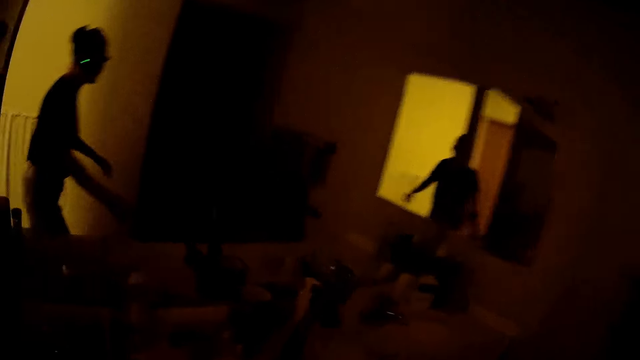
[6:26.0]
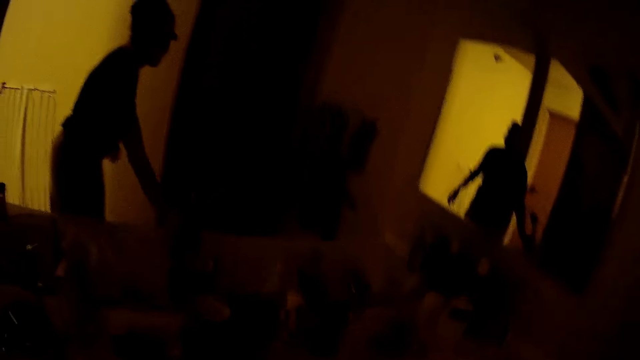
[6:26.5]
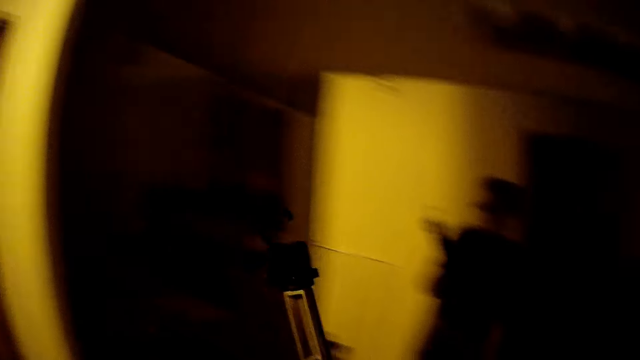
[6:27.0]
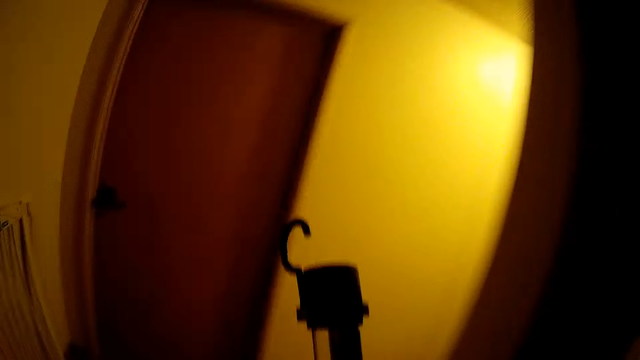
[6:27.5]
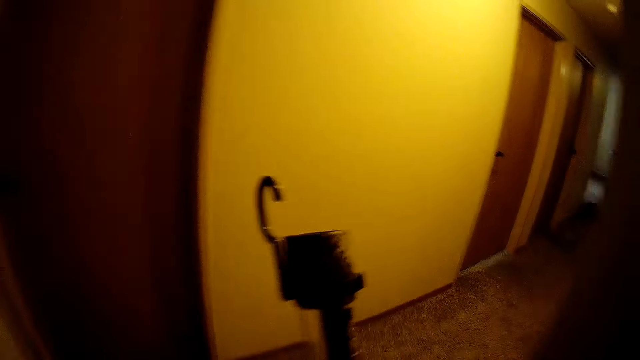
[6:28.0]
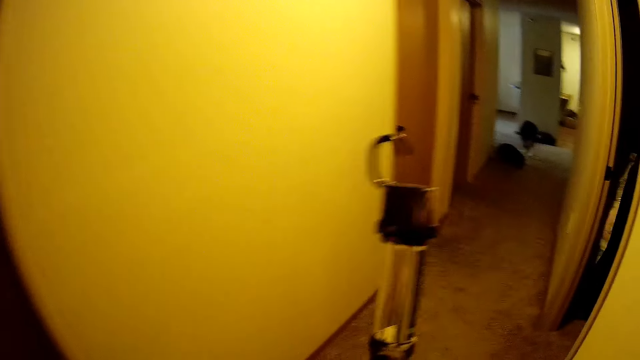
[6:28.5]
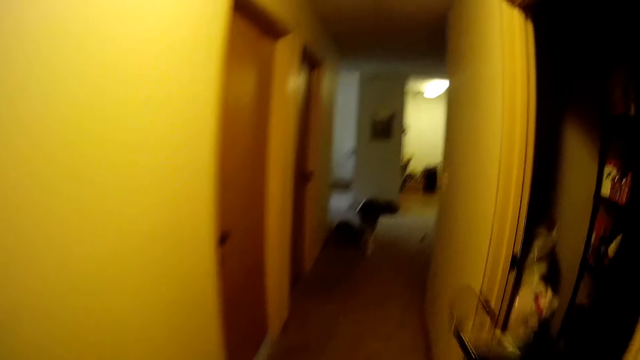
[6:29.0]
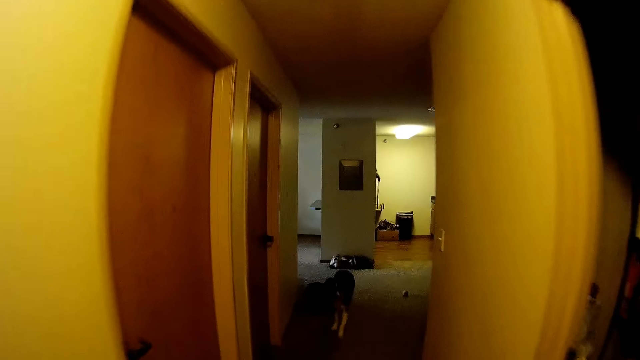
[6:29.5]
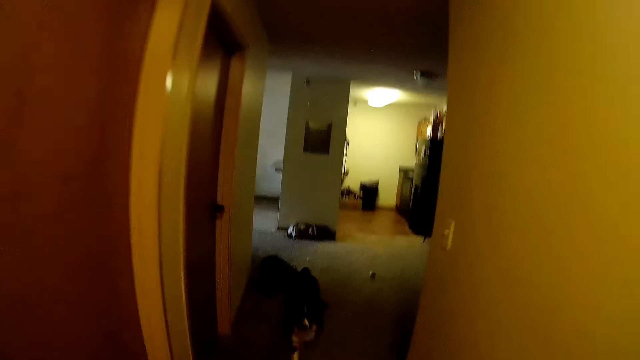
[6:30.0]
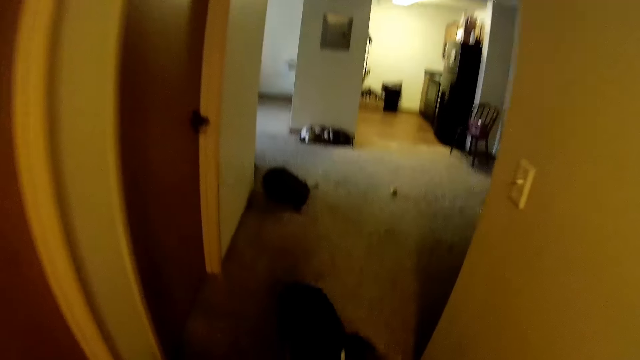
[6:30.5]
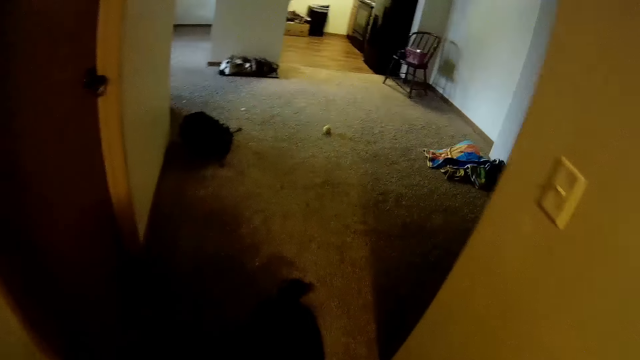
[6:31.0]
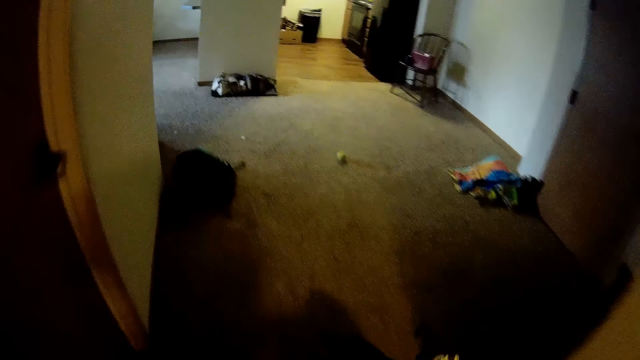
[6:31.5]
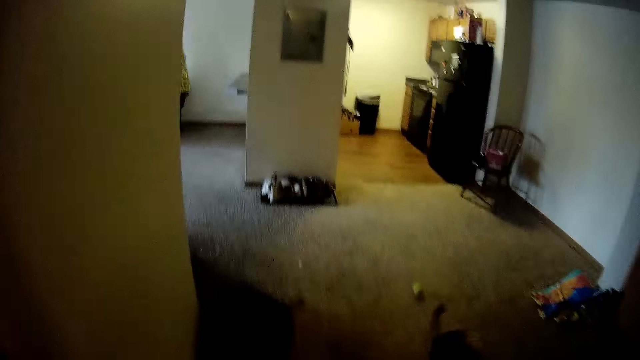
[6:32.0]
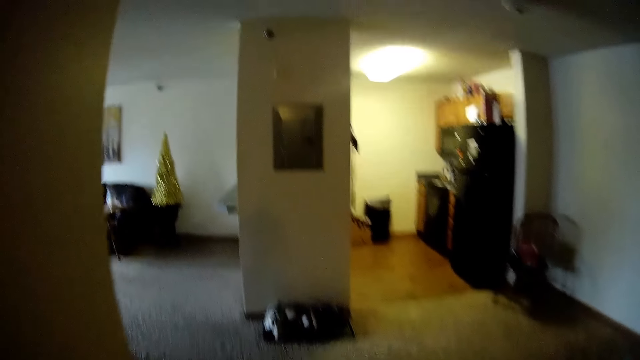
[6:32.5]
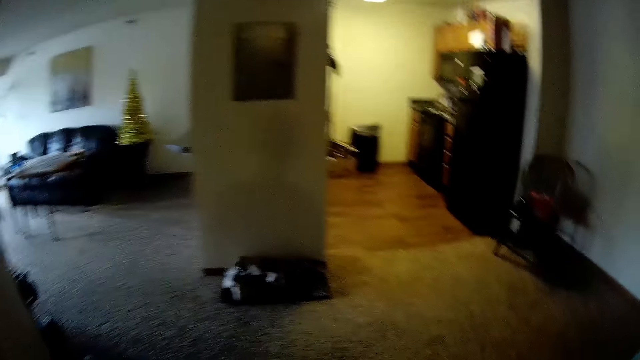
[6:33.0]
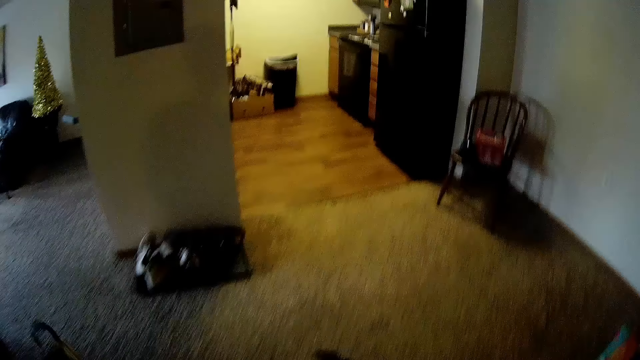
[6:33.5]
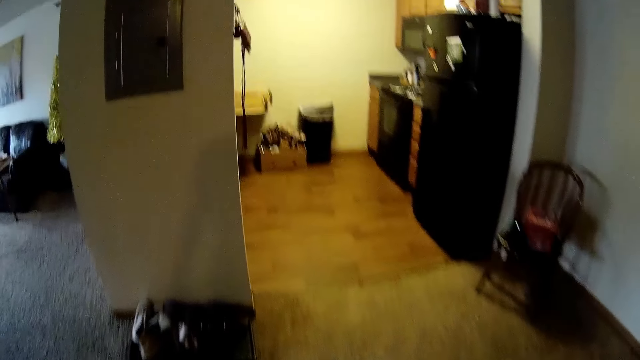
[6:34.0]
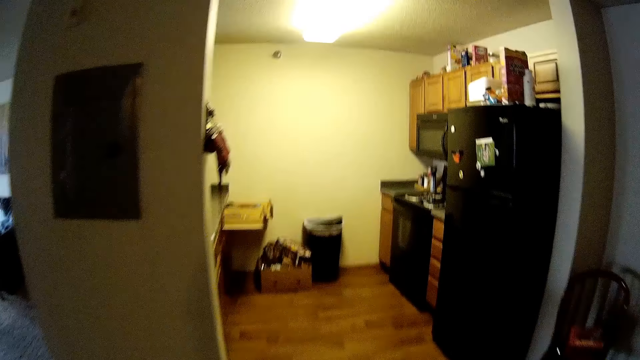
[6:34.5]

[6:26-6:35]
The camera wearer walks in a room. They pick a flashlight lamp. They walk around in the room.

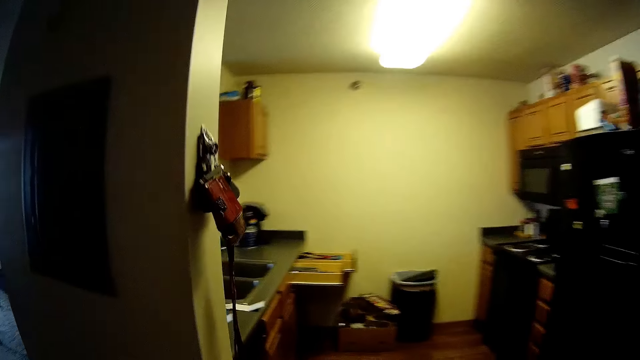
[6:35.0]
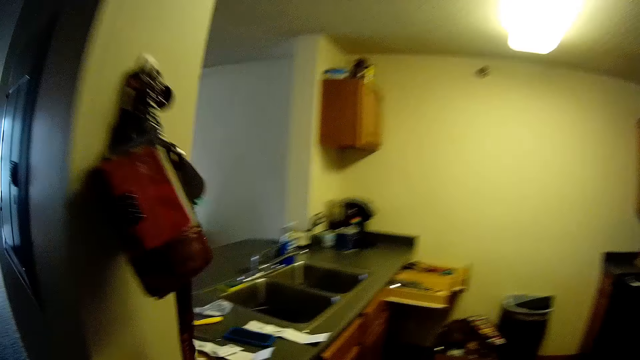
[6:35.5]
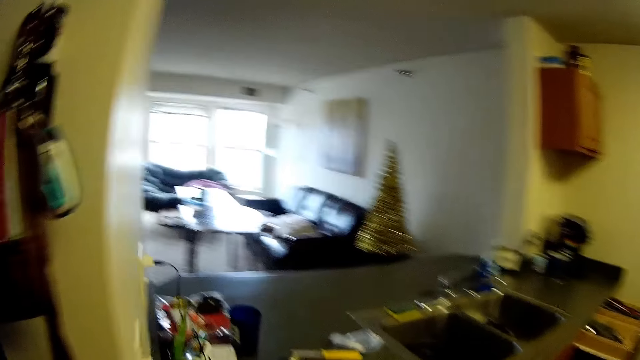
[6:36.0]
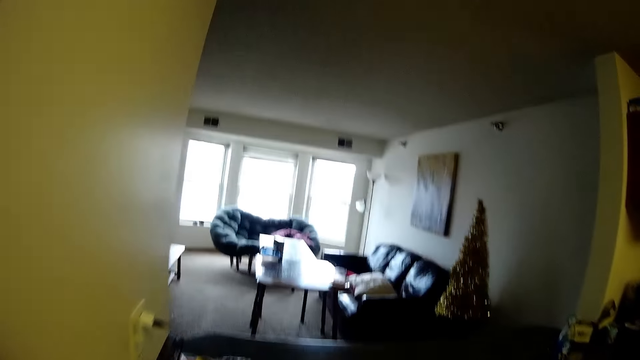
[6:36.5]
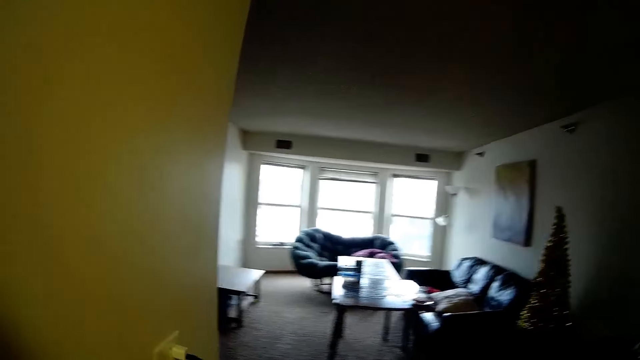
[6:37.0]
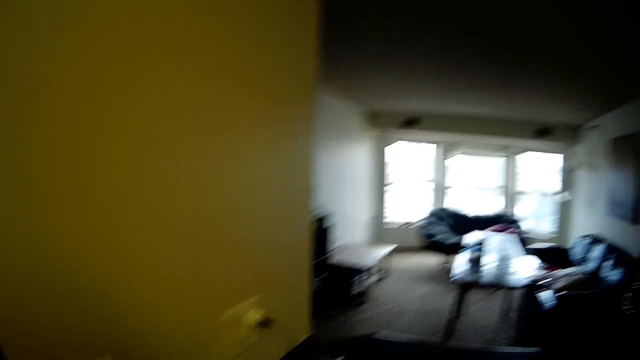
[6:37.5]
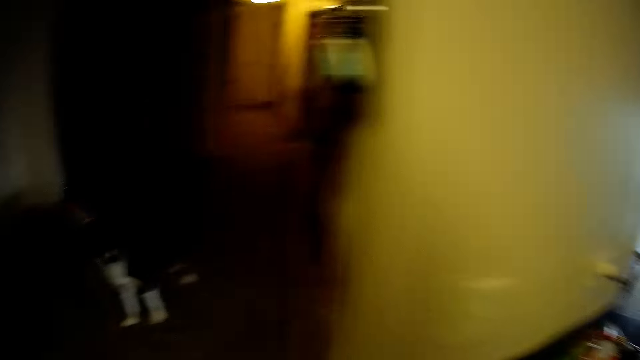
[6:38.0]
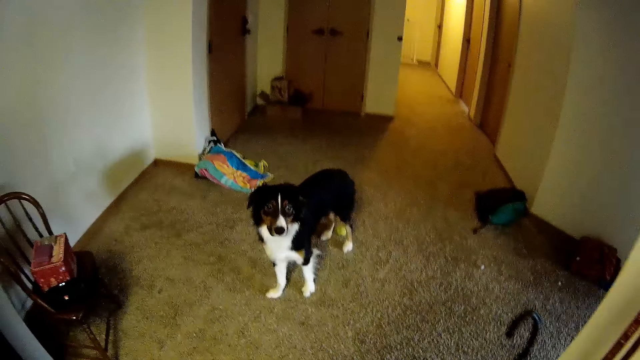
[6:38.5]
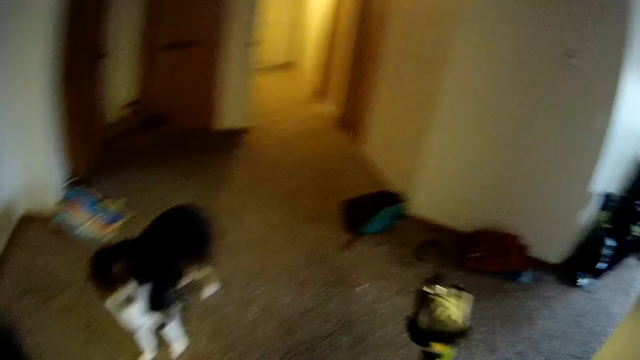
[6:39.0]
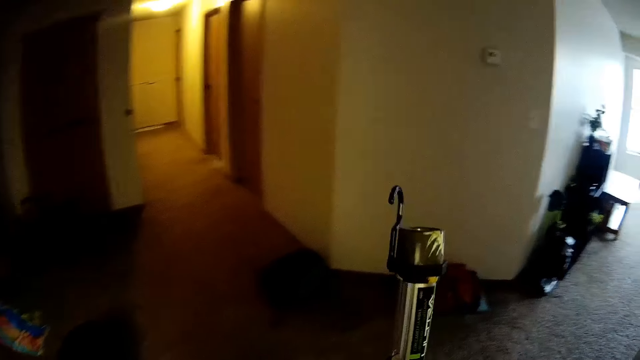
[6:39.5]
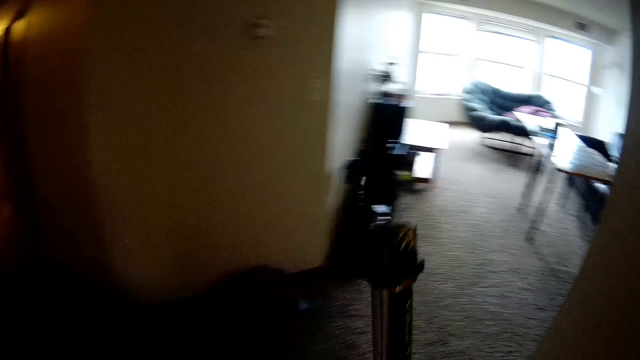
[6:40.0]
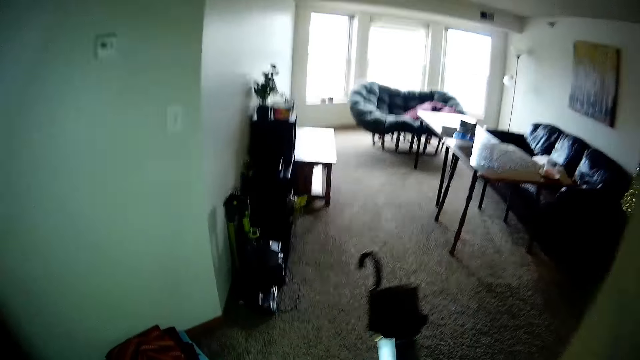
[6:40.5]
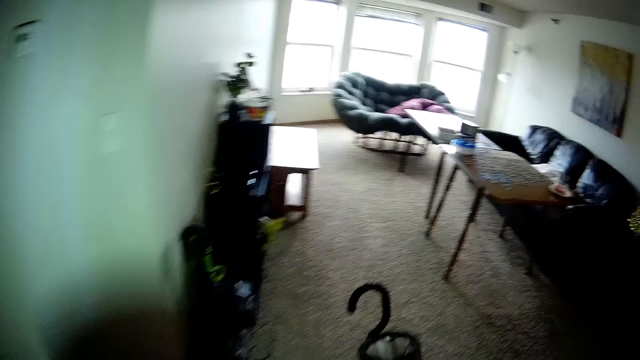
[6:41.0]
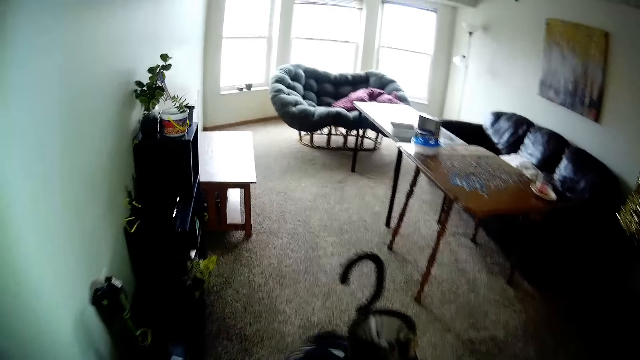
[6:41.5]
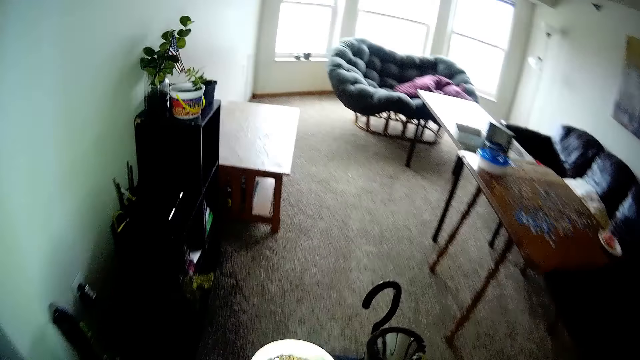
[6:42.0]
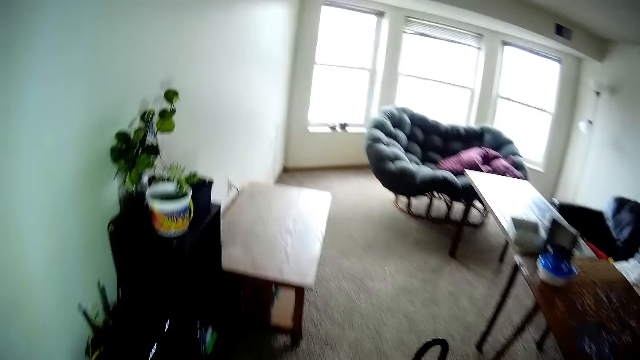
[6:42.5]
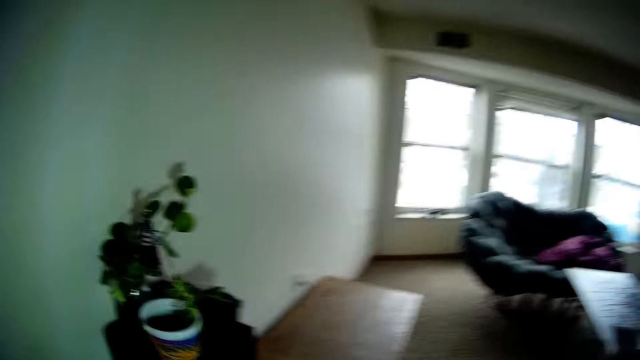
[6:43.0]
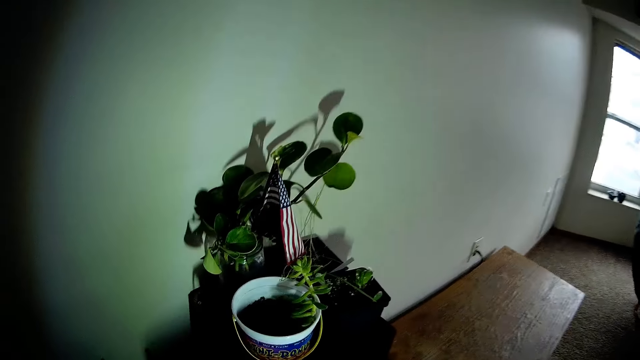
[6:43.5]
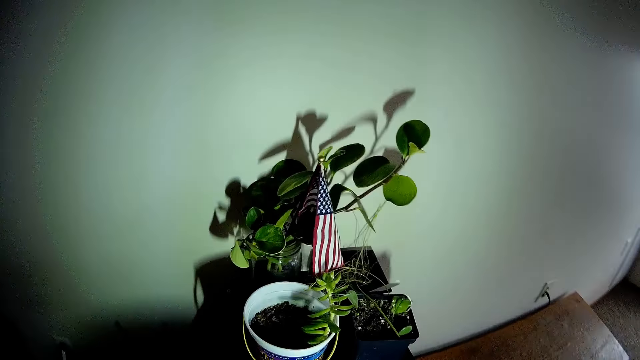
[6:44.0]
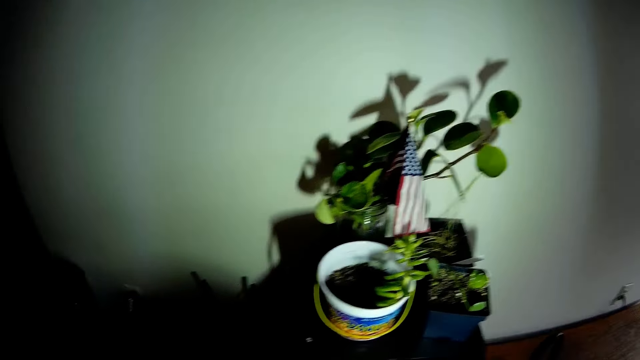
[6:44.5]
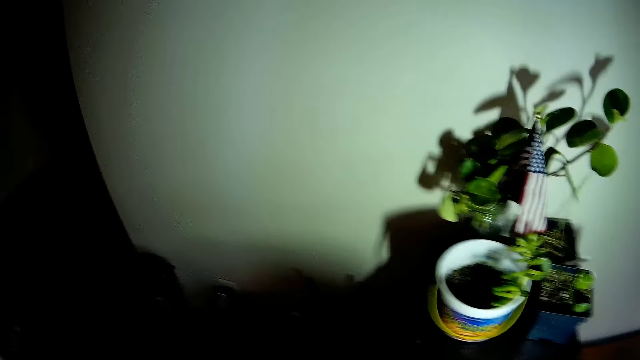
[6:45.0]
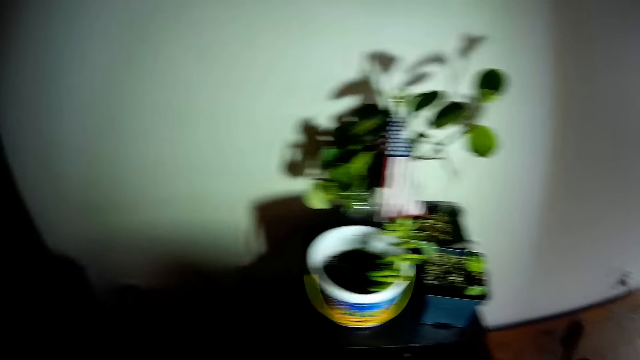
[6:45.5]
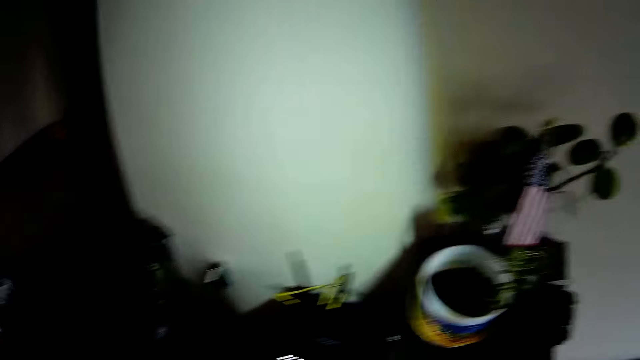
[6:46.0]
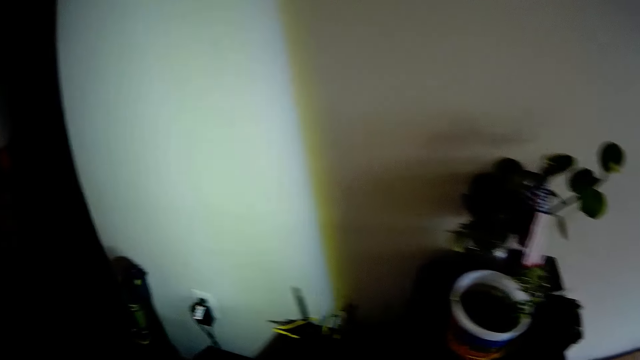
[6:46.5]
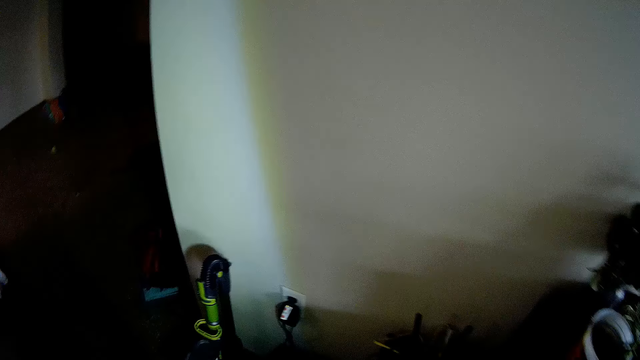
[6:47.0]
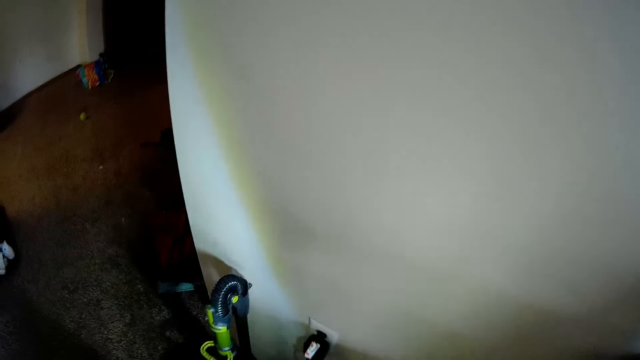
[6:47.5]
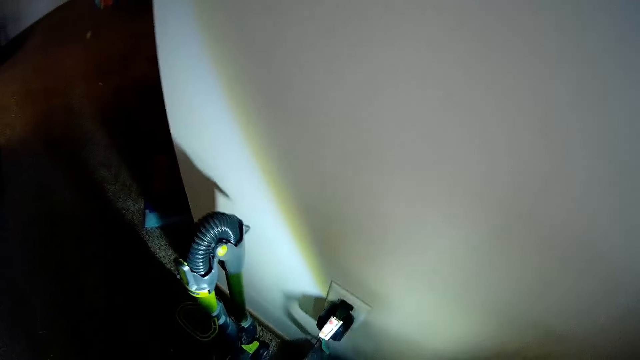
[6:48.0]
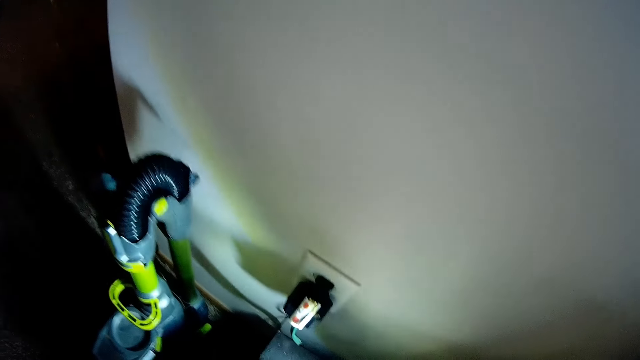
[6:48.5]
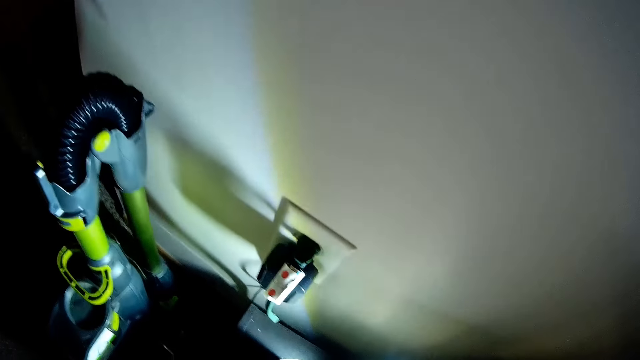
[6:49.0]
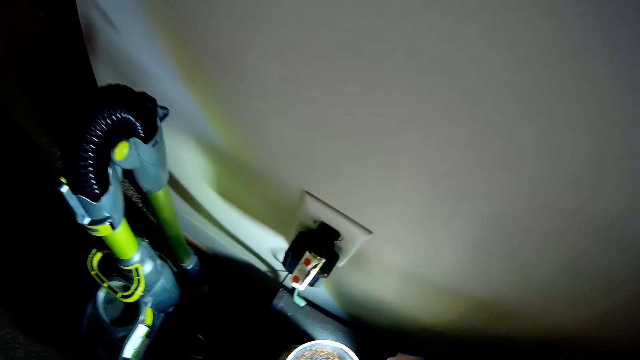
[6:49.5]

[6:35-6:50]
The camera wearer walks in the kitchen. They hold a flashlight lamp. They walk in the living room.
